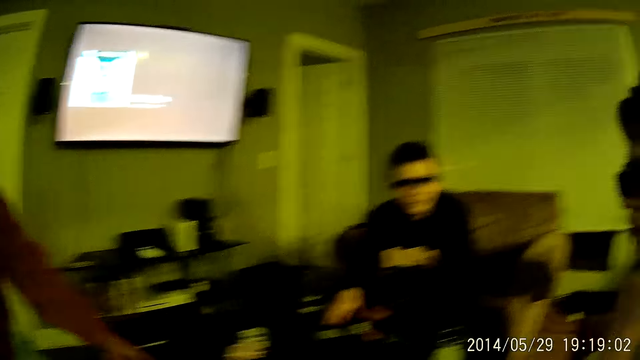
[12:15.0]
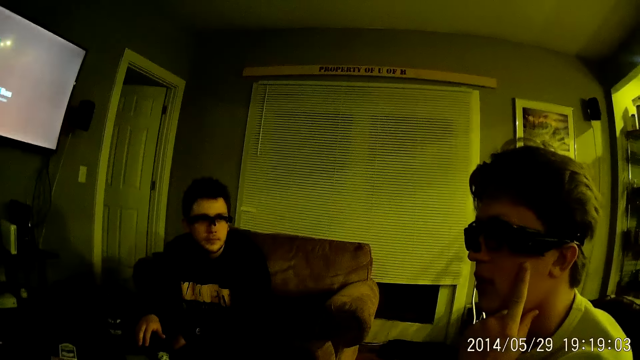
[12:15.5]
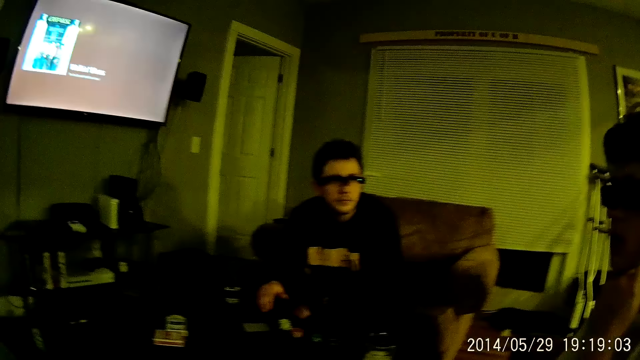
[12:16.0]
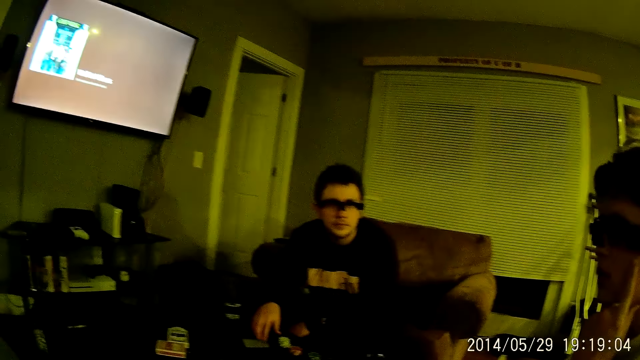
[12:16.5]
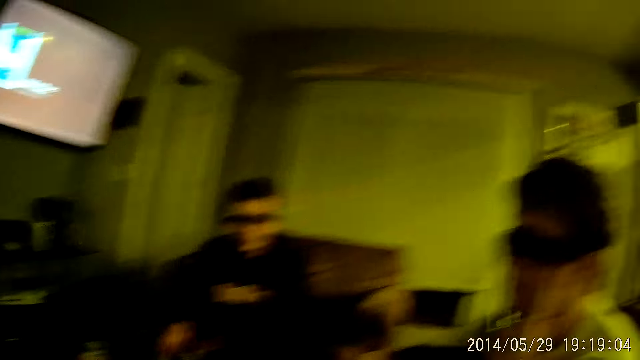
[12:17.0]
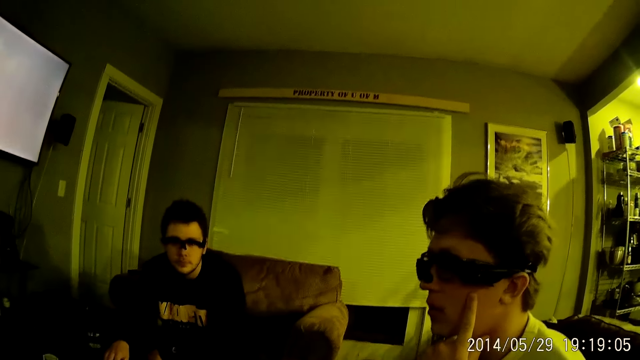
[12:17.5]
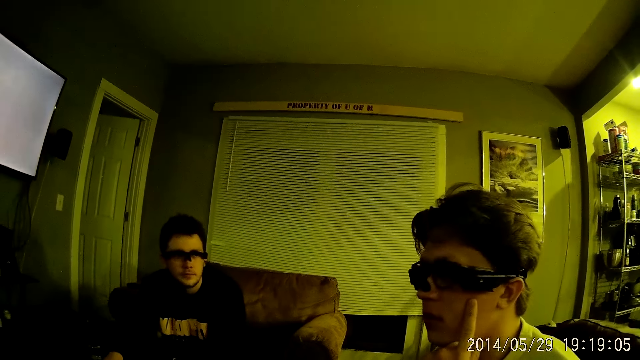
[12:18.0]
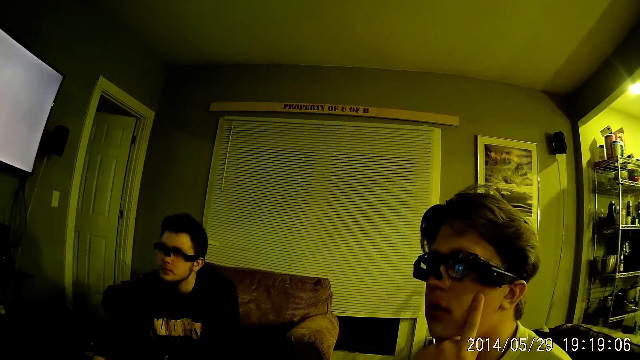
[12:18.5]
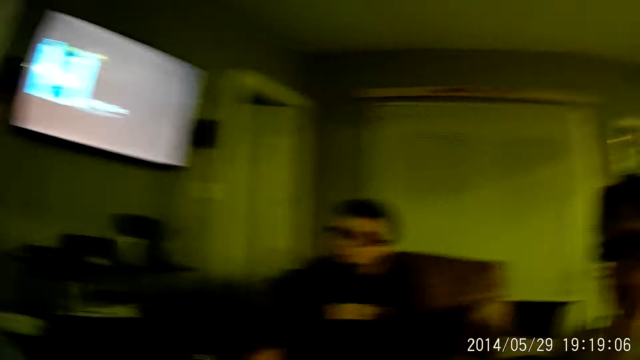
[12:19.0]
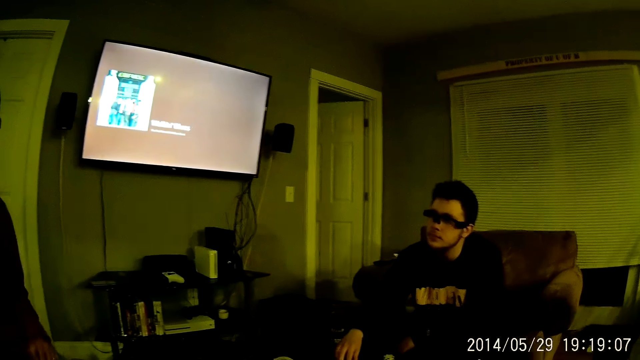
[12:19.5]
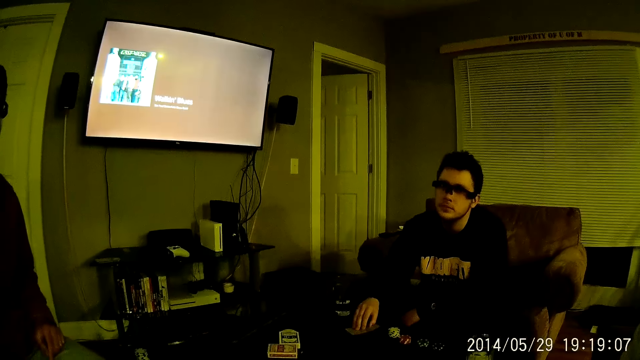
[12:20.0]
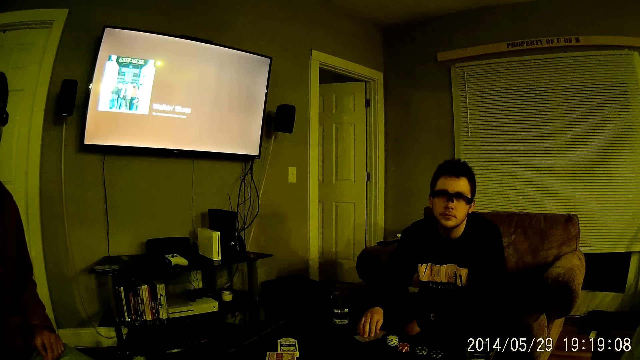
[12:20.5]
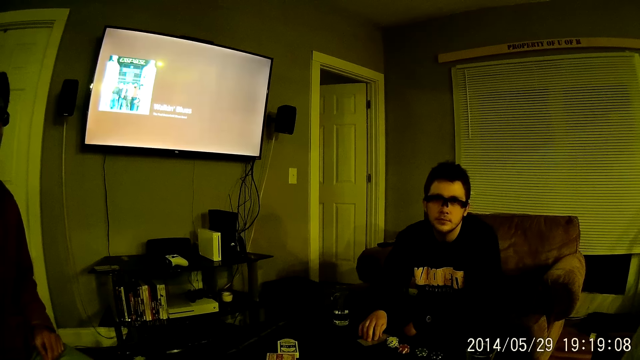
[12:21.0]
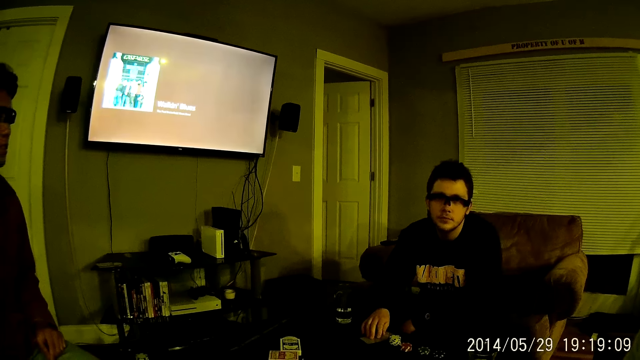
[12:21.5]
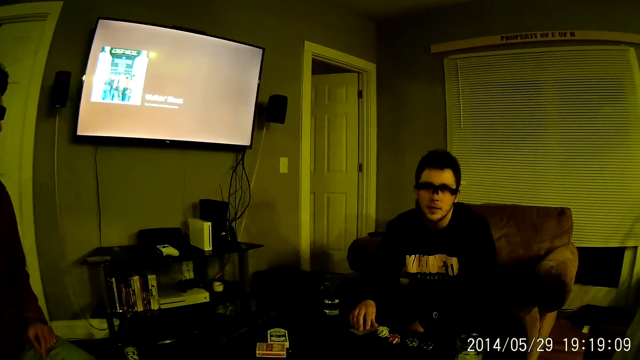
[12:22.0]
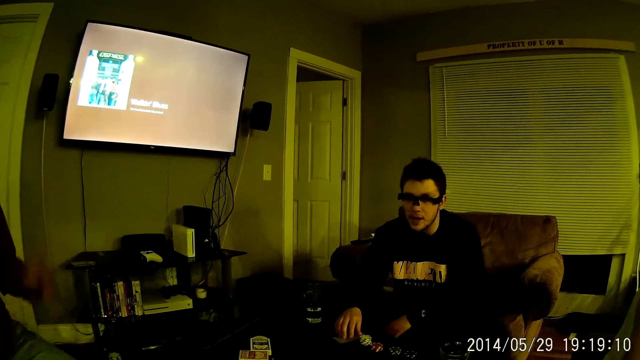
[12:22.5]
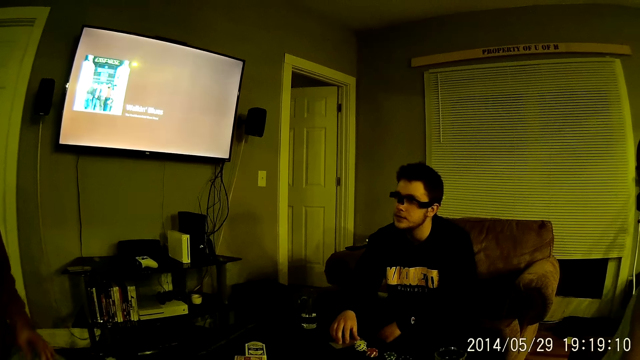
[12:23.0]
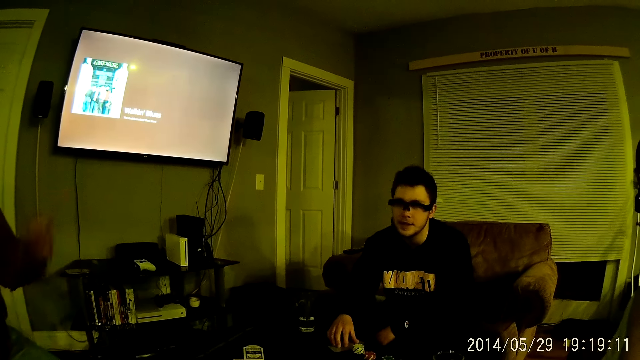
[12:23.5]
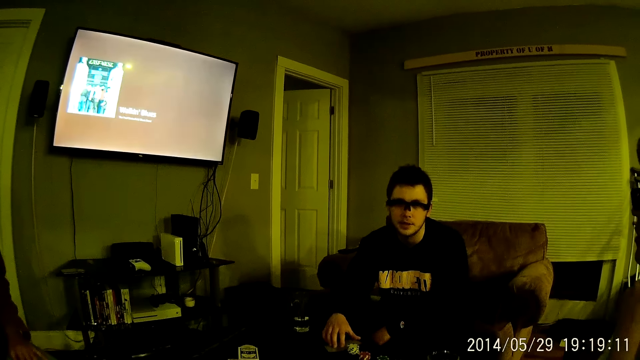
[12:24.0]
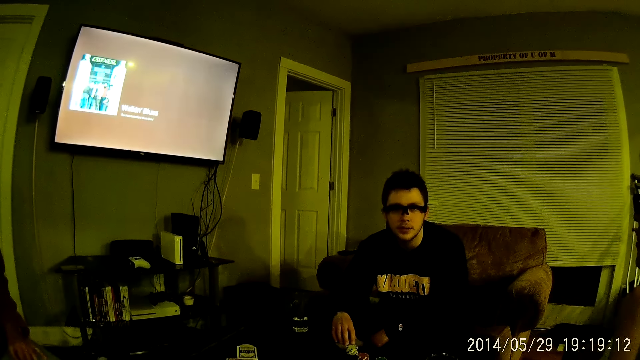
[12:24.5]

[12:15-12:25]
The camera wearer looks around. A man moves the cards on the table with his right hand. The camera wearer stares at the television. The man moves his hand.

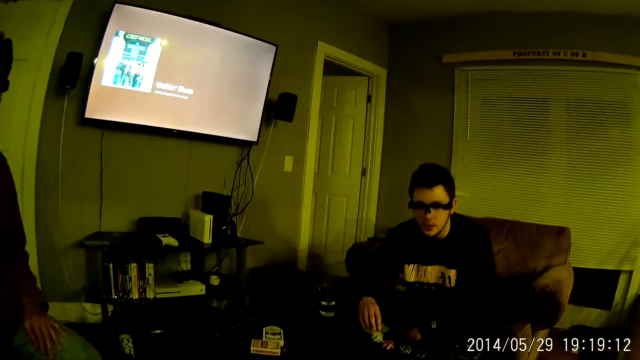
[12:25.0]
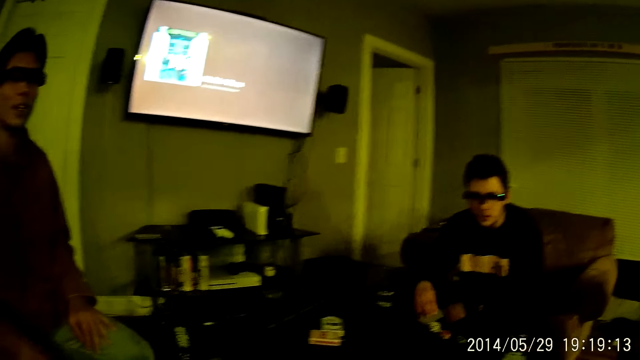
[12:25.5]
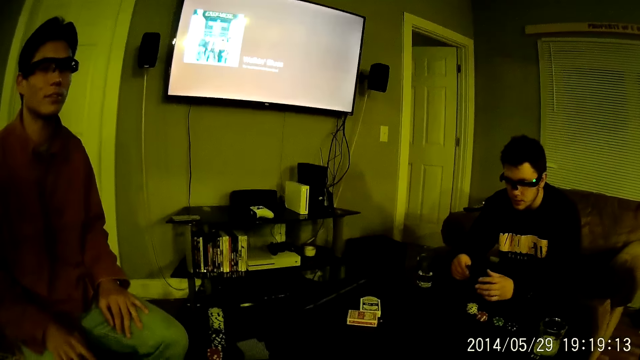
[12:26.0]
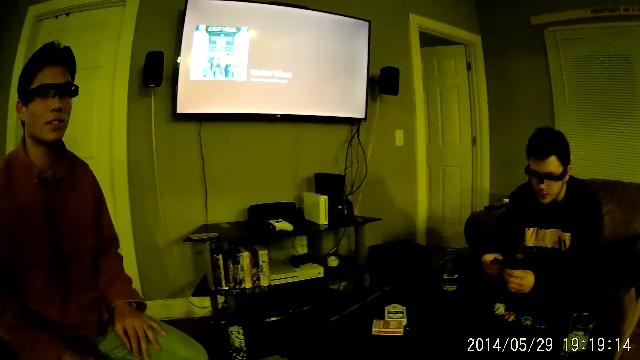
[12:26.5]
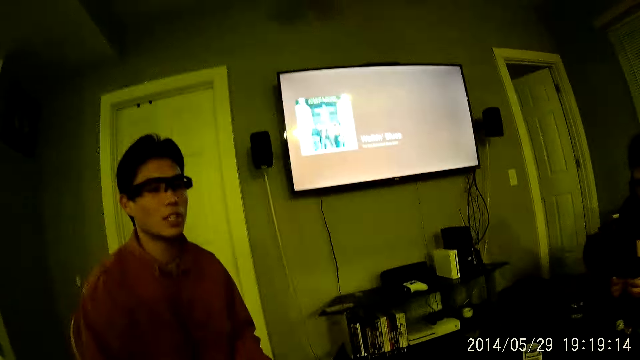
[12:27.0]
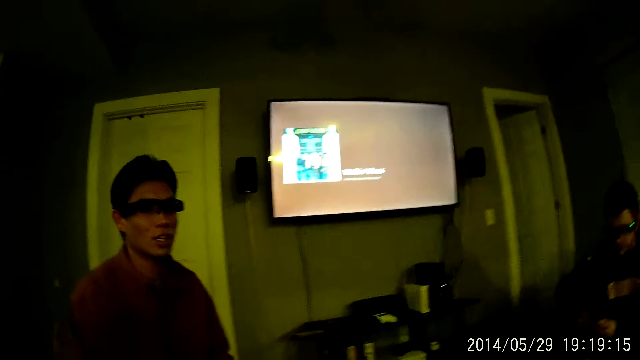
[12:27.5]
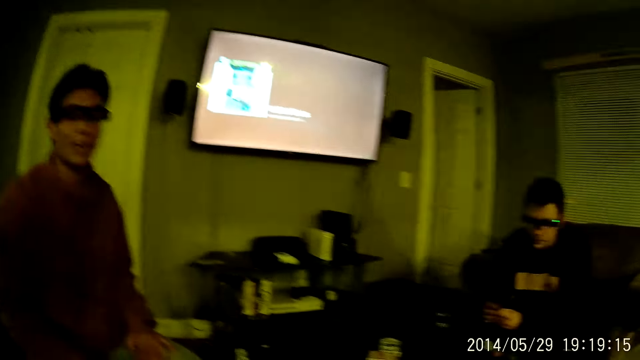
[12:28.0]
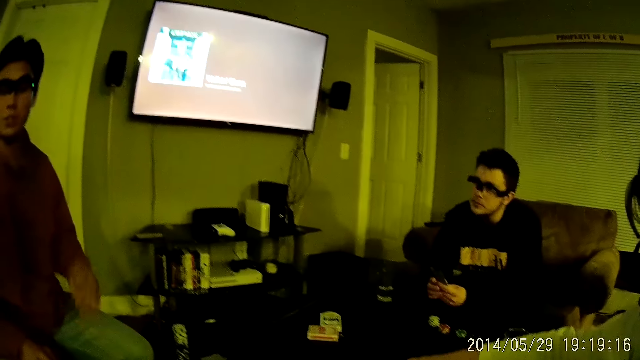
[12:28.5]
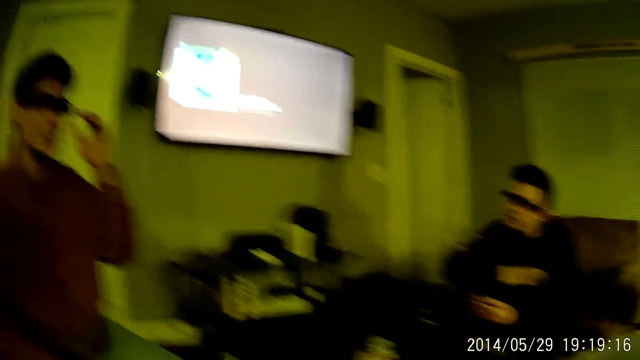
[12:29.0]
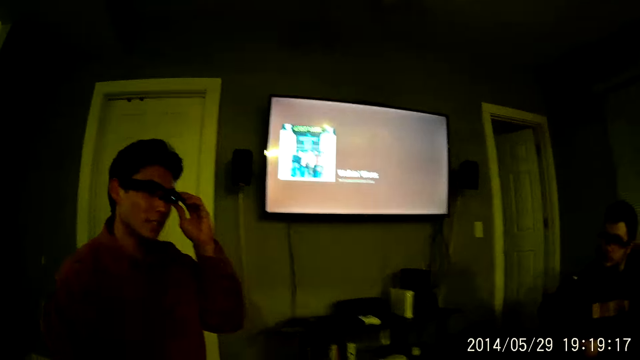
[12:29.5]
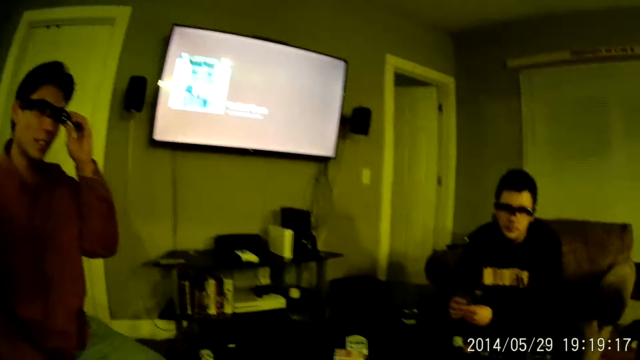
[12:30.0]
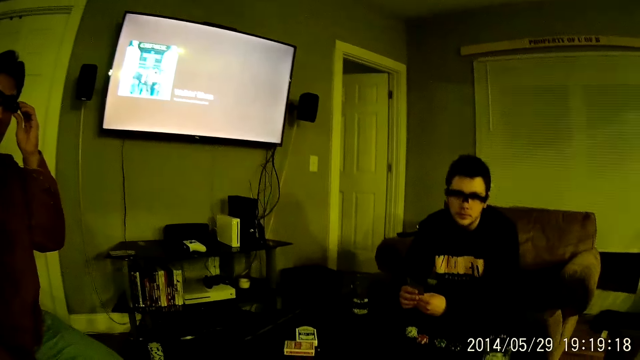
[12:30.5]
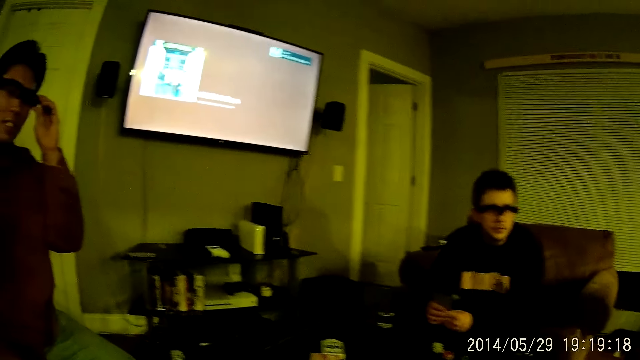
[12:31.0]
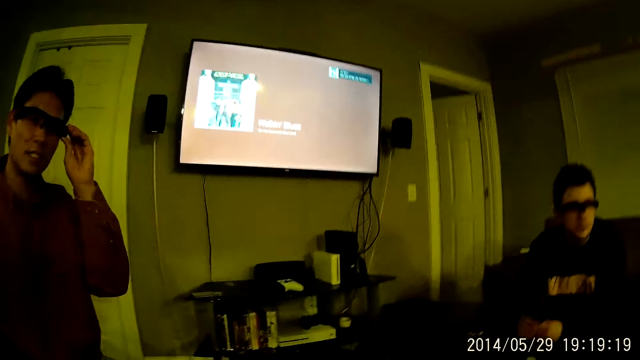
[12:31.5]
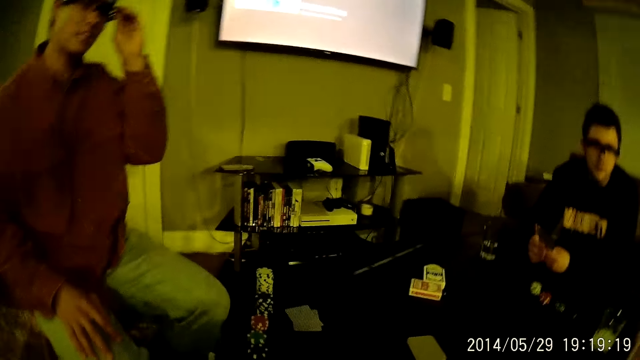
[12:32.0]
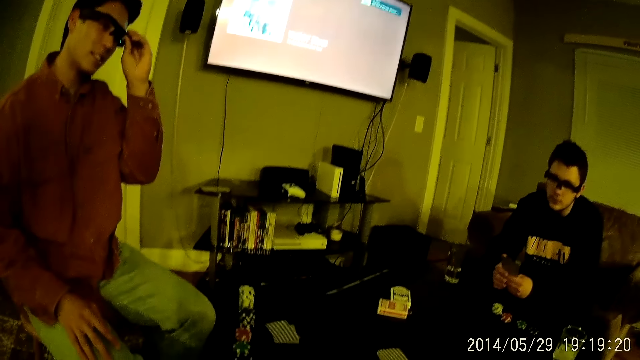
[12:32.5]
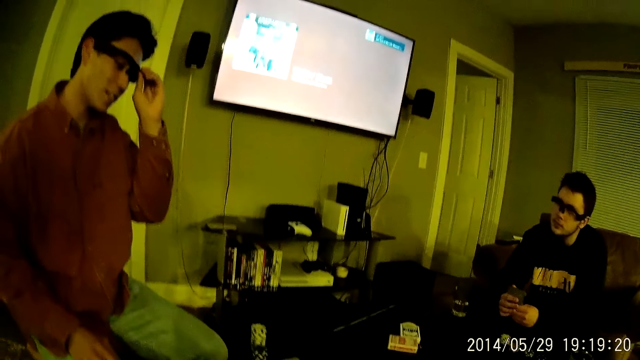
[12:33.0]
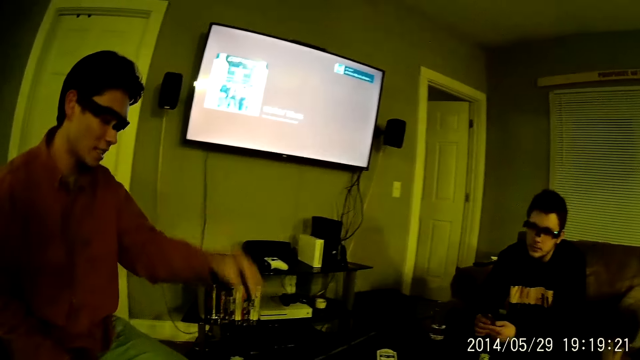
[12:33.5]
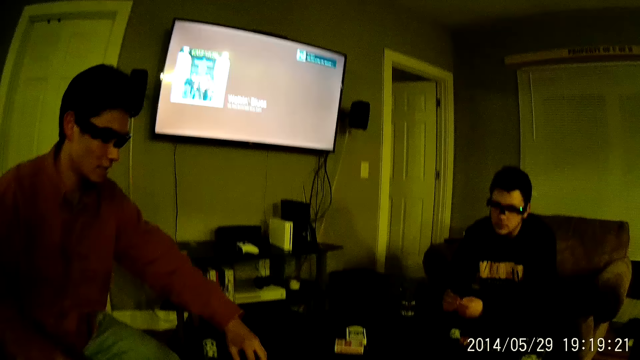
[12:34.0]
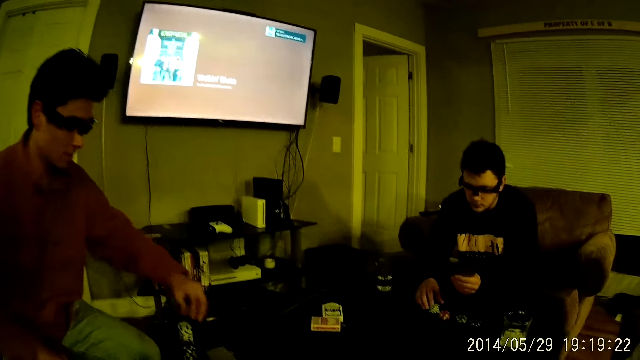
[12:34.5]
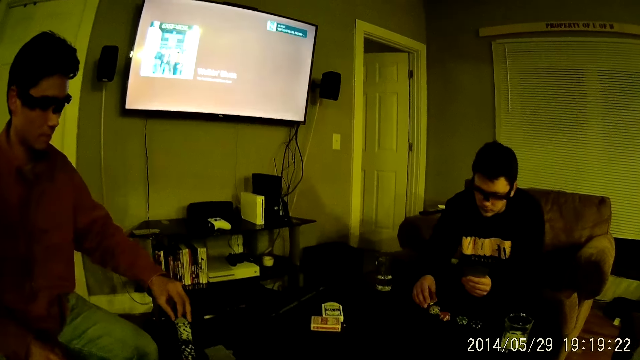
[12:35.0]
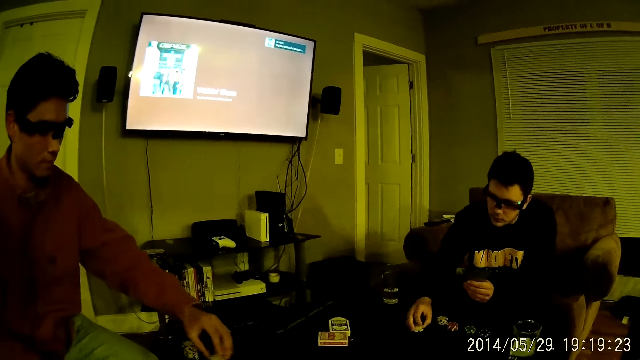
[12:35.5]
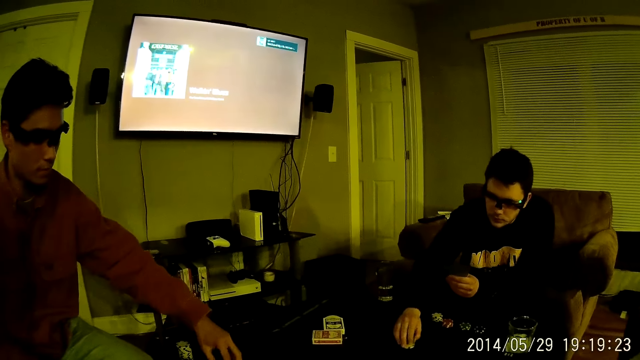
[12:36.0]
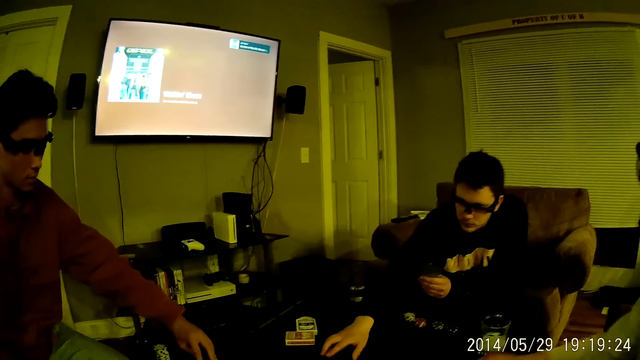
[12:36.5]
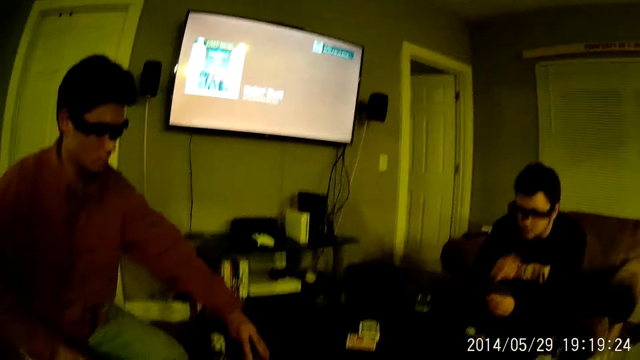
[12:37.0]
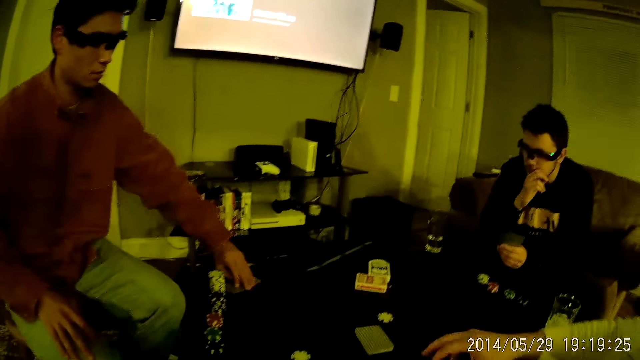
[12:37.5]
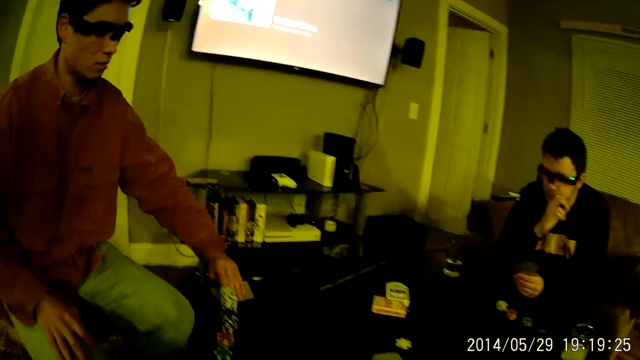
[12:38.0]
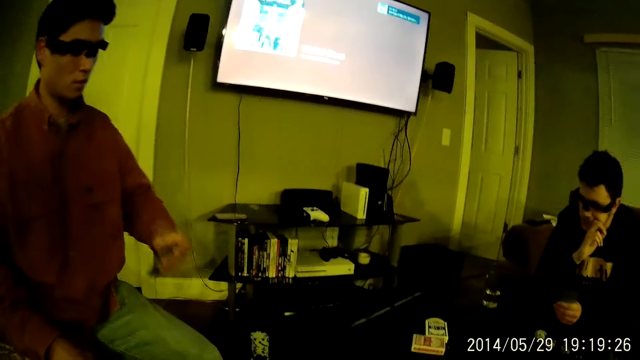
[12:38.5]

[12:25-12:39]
A man picks the cards on the table with his right hand. The camera wearer looks at another man. The other man touches eyeglasses with his left hand. The other man holds the goggles. The camera wearer stares at the television. The first man picks the casino chip from the stack of casino chips on the table with his right hand. The other man picks the casino chip from the stack of casino chips on the table with his left hand. The first man places the casino chips in his right hand on the table. The other man picks the cards on the table with his left hand. The other man moves the puzzle piece on the table. The first man places his right hand on his face.
